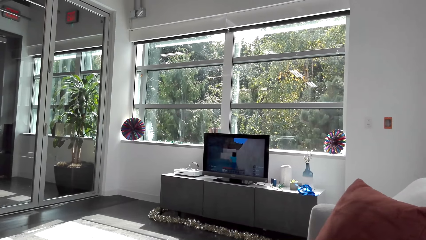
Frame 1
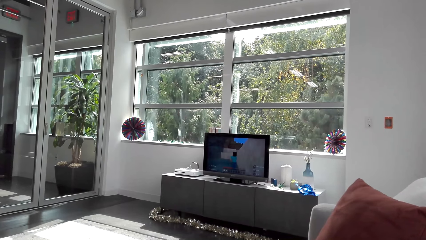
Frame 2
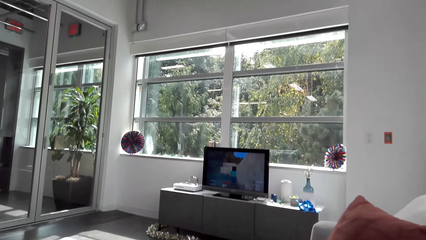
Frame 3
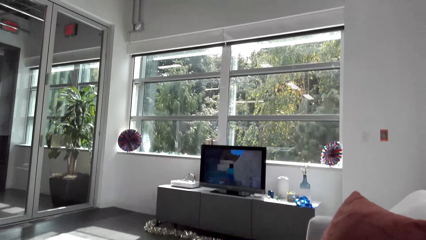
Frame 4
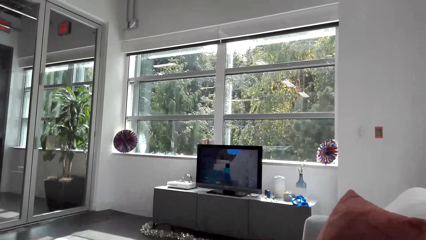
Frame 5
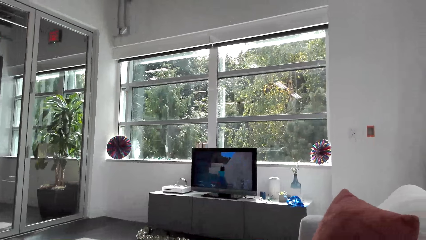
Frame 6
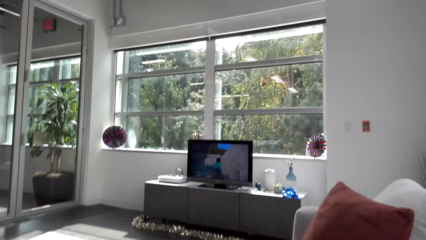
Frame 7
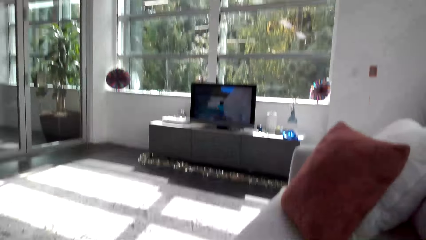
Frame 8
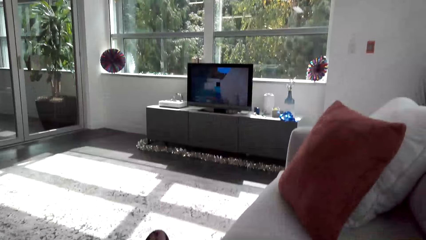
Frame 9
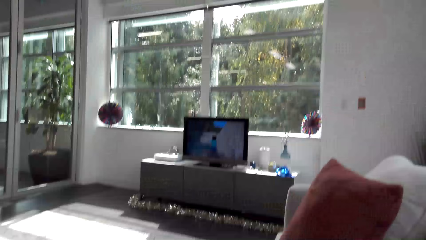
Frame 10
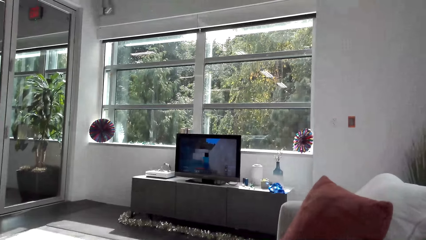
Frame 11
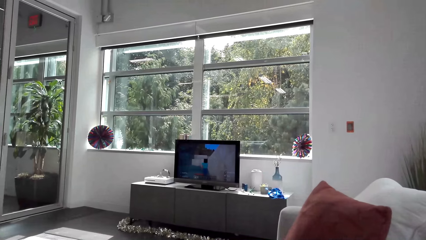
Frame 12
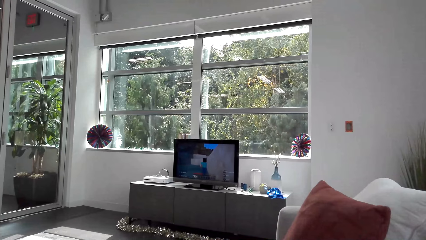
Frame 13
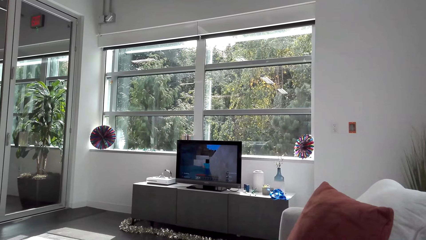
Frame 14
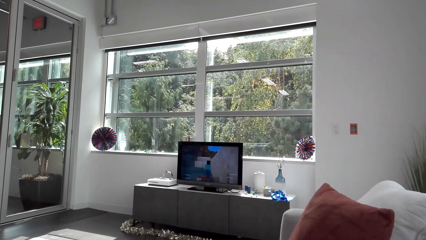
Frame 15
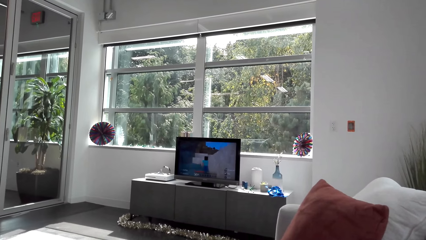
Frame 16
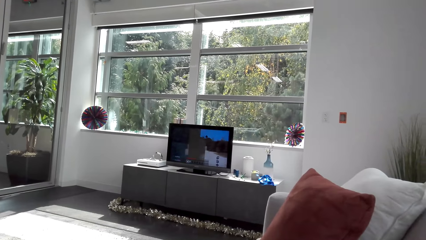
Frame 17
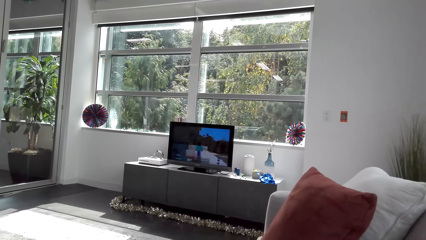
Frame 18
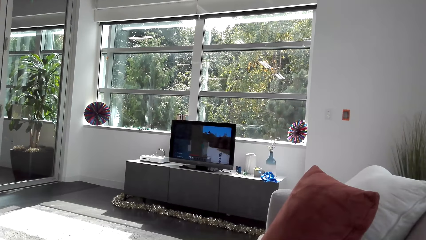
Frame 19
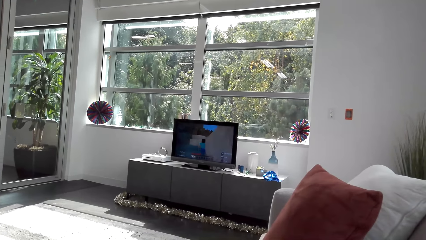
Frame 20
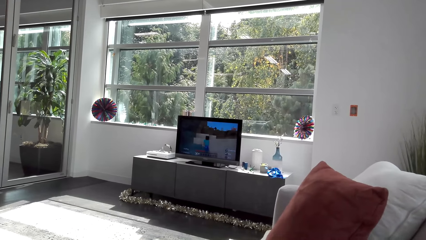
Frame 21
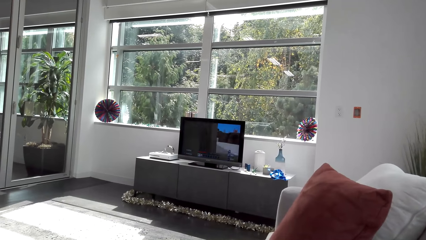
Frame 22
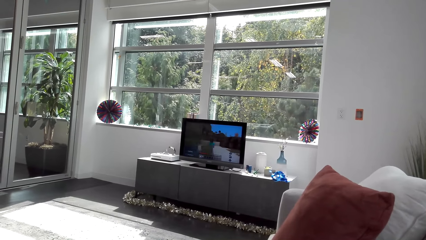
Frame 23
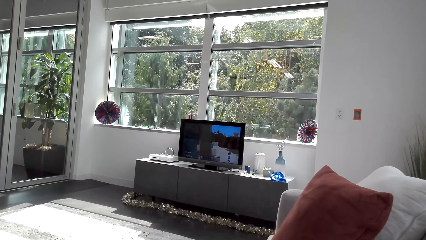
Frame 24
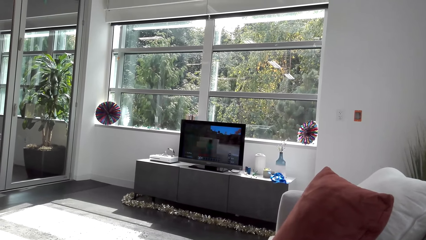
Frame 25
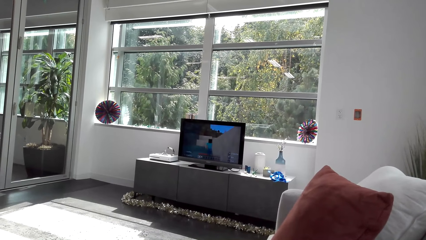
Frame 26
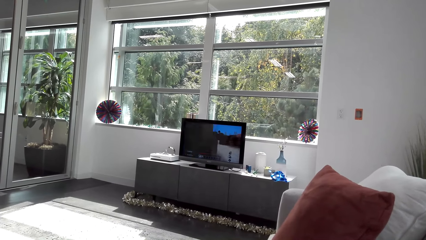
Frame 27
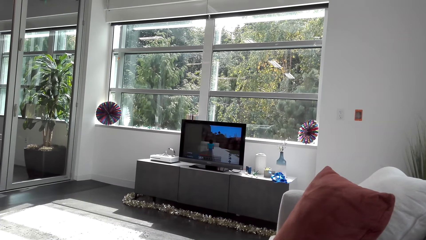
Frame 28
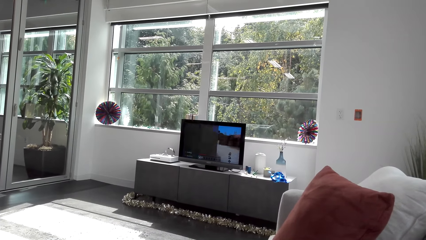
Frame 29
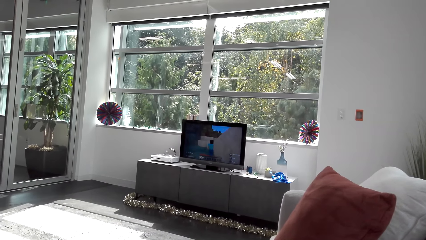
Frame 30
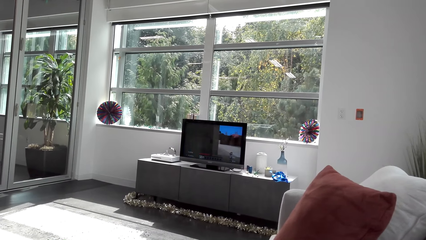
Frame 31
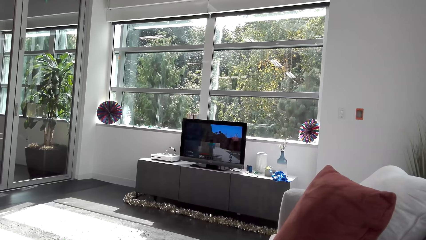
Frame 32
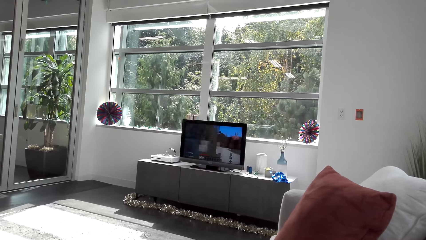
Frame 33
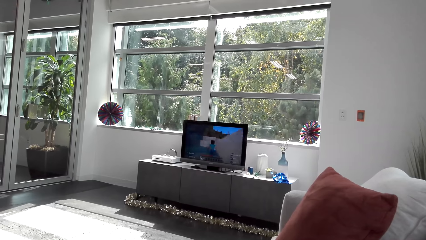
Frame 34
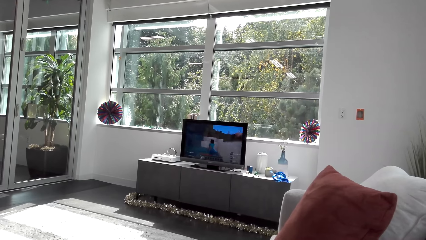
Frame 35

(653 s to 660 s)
The camera wearer plays a video game.

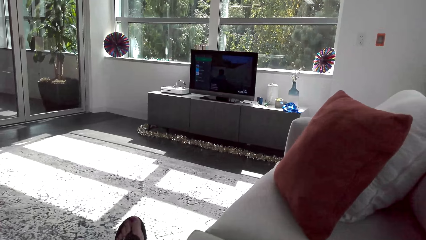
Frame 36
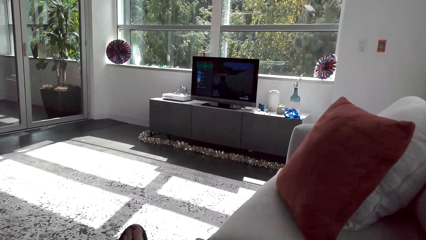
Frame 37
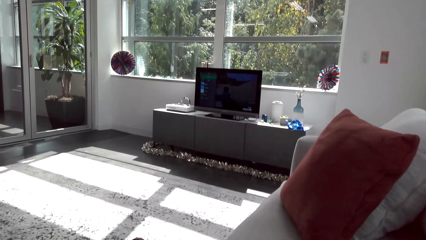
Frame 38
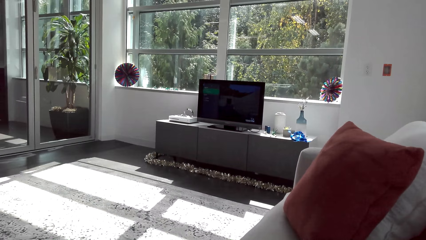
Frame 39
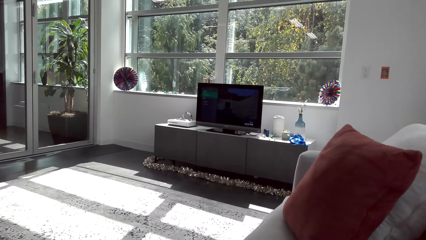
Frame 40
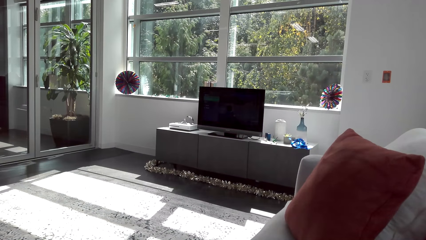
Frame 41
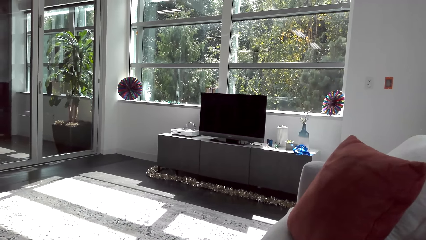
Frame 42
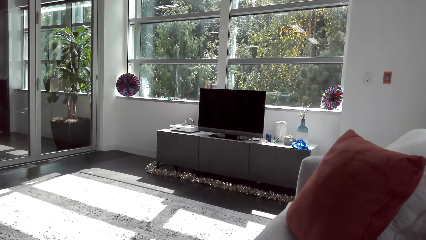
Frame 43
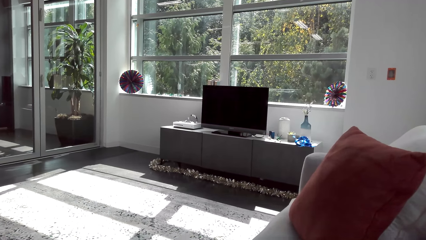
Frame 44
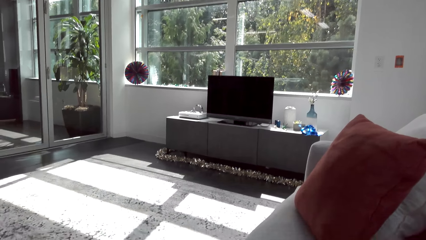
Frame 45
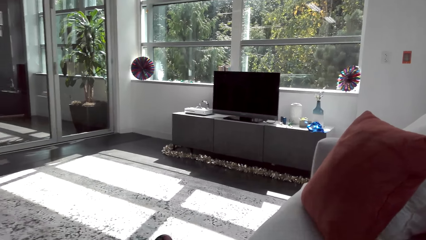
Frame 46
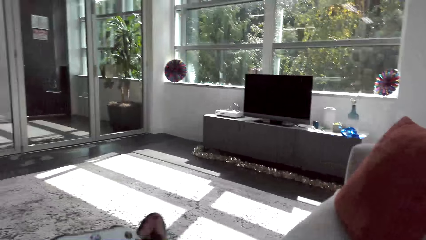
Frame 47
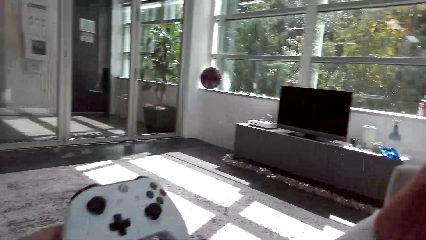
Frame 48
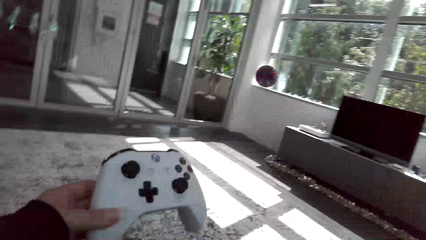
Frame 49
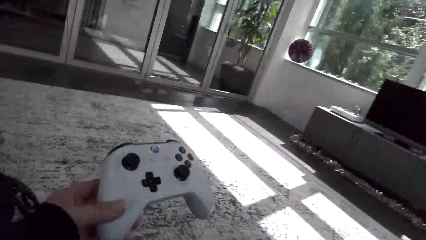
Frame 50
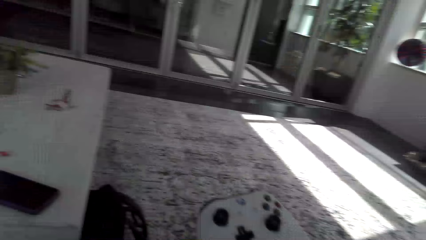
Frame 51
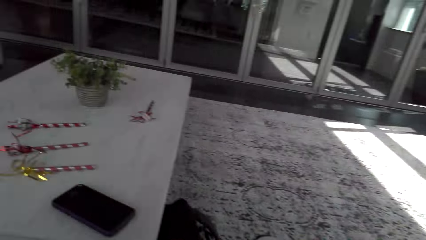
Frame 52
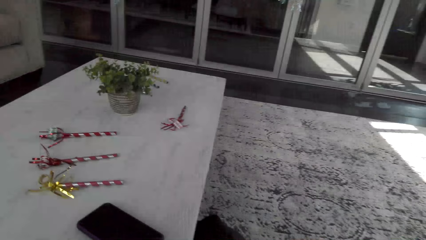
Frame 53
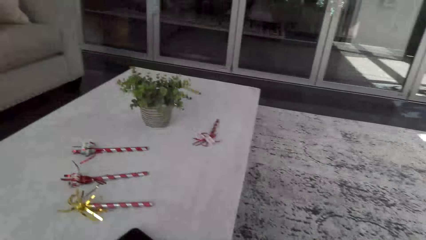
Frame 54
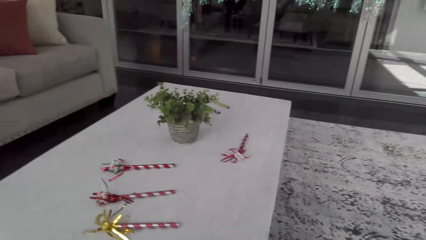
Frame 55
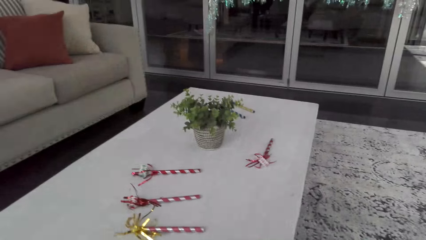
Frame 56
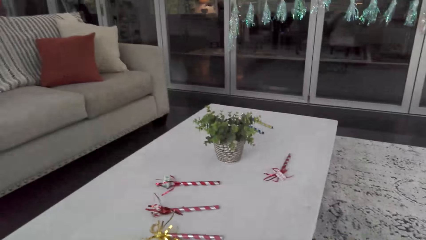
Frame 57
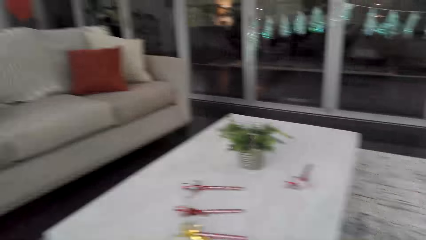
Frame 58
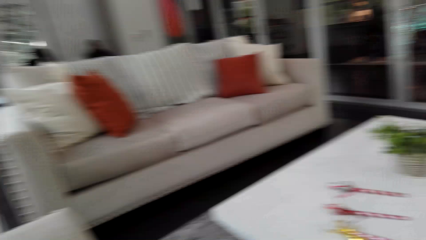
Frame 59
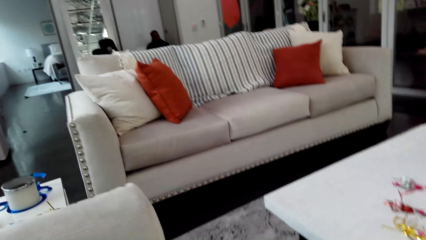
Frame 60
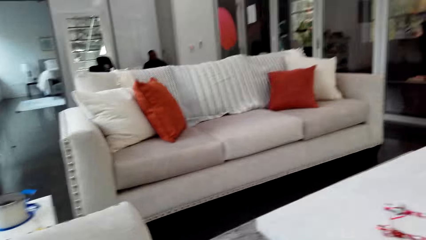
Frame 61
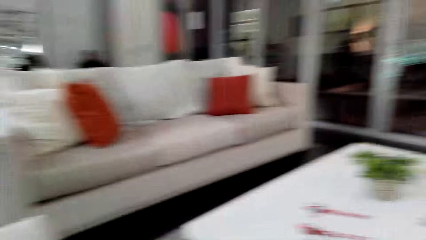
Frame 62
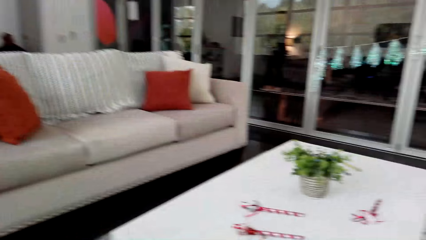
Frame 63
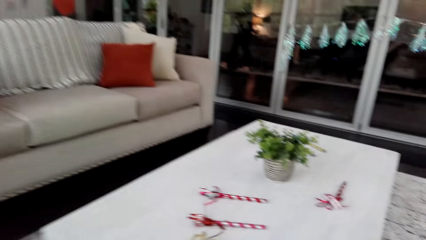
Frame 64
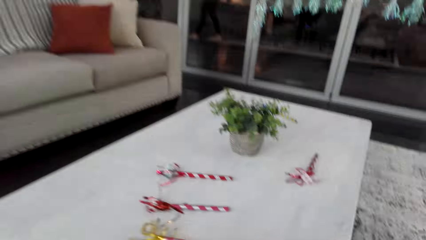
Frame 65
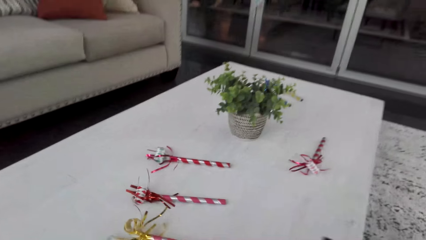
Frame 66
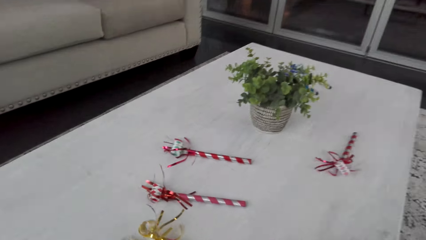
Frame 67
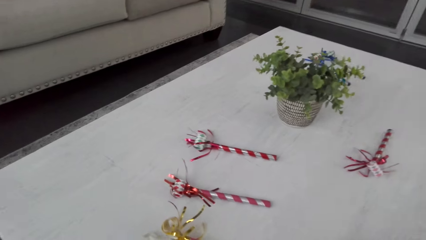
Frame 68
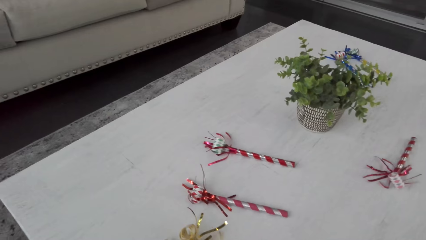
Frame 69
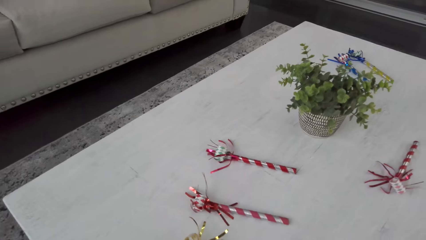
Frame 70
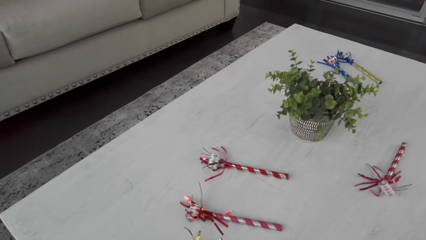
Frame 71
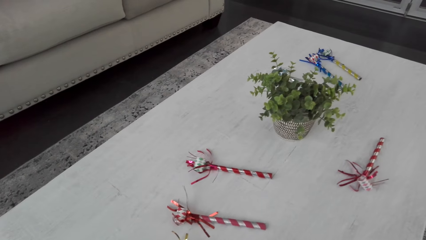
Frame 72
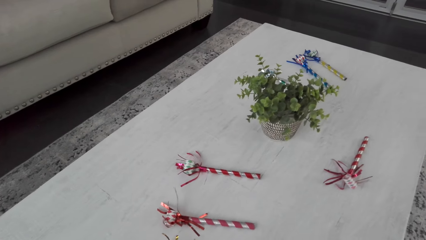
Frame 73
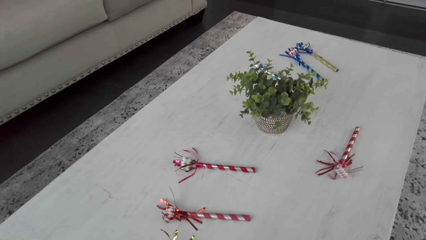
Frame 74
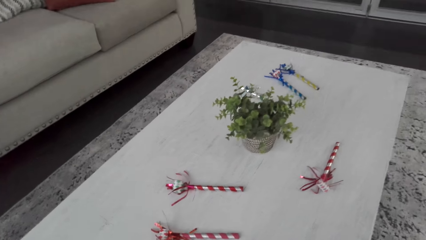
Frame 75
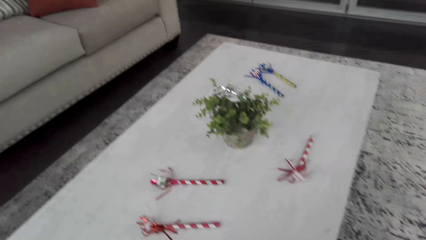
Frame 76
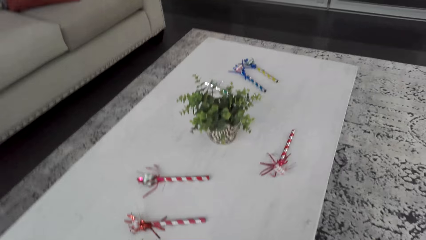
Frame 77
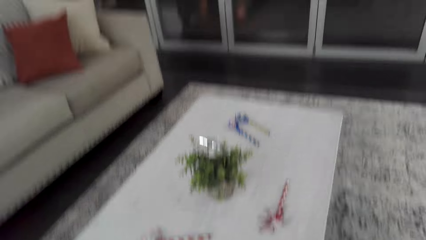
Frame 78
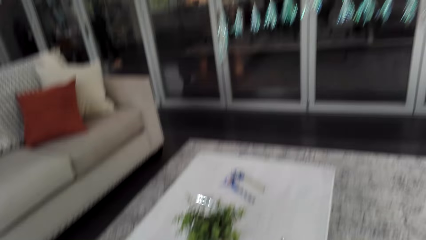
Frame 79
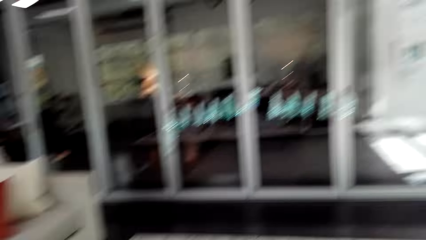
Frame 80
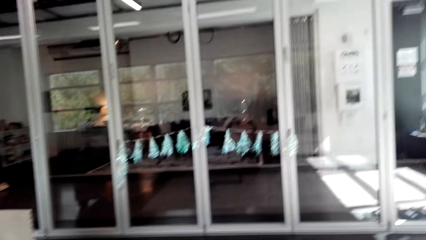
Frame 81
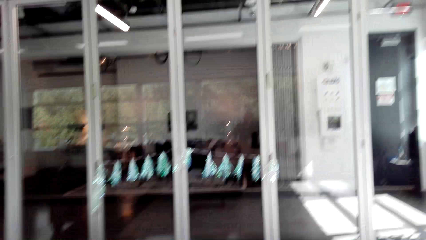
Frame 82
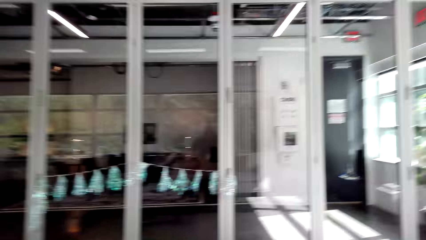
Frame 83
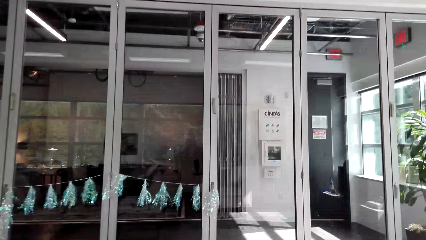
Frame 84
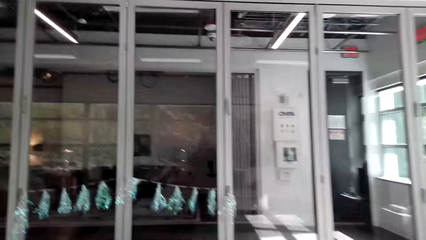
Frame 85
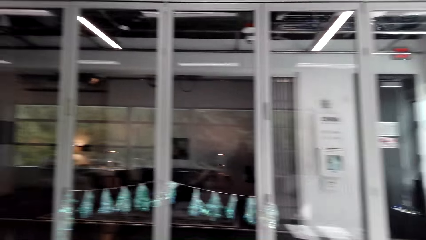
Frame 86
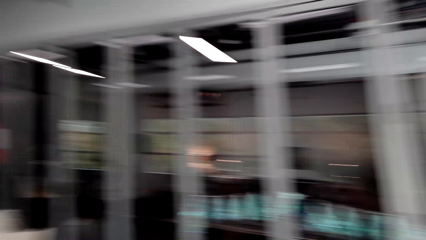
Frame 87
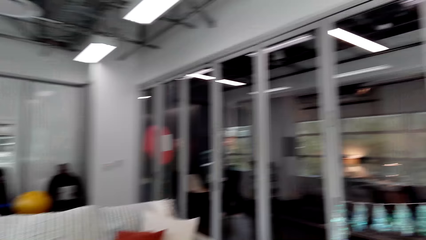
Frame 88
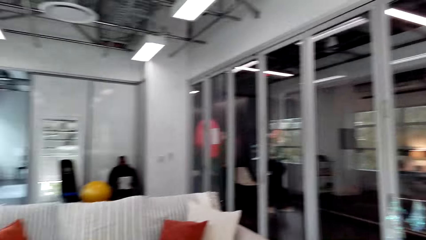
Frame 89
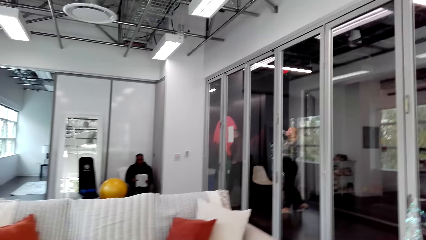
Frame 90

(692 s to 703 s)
The camera wearer switches off the video game. They walk. A man sits on the couch. The camera wearer puts the pad on the table. They stand up from the couch and walk around the room.
